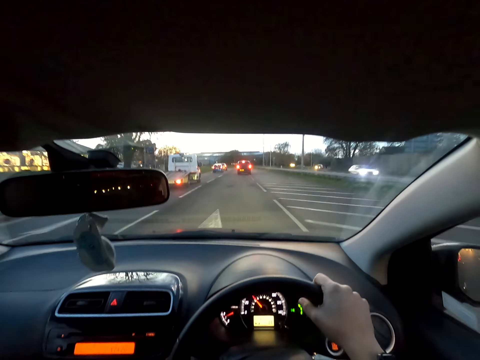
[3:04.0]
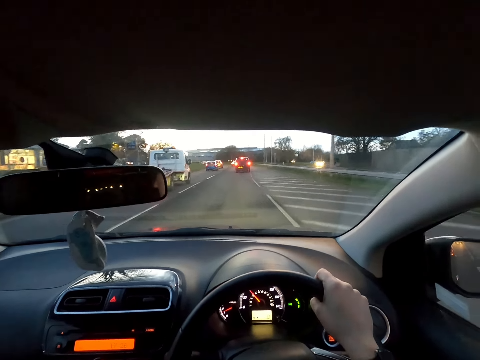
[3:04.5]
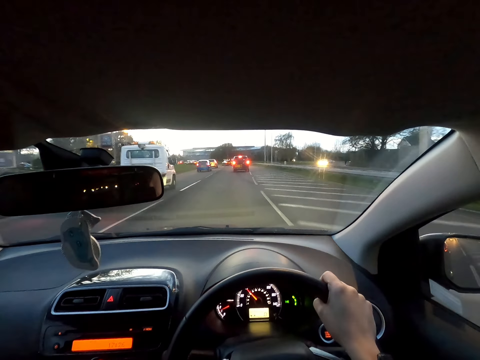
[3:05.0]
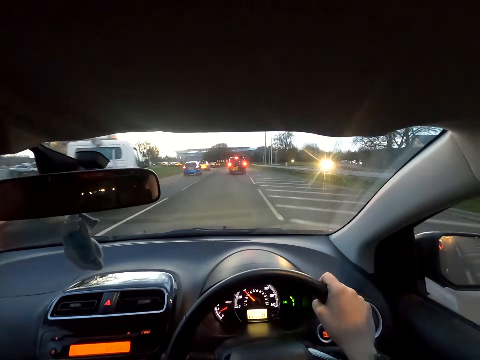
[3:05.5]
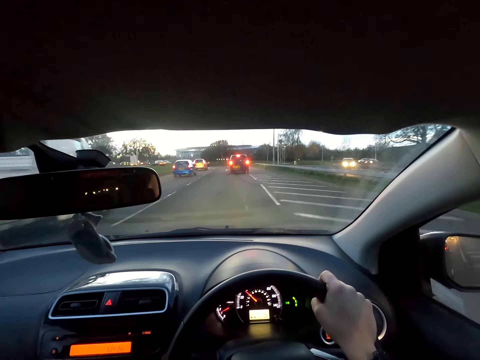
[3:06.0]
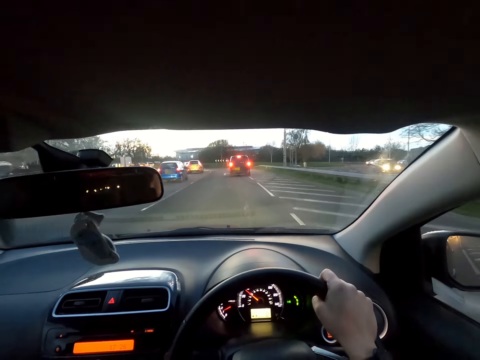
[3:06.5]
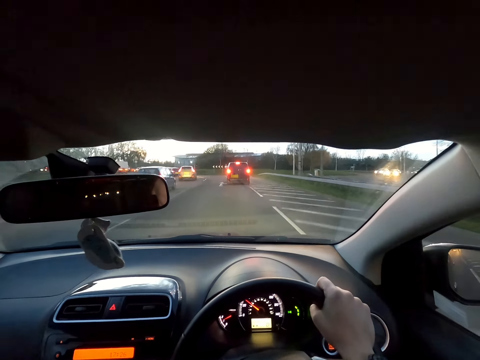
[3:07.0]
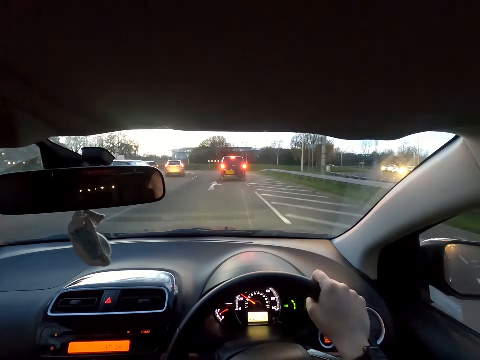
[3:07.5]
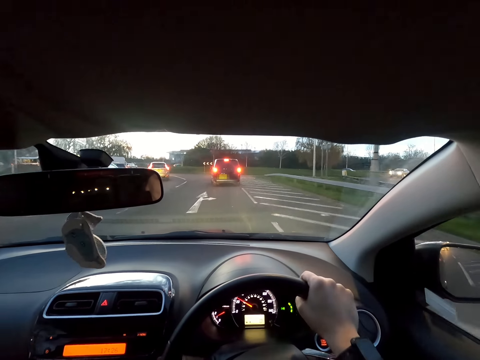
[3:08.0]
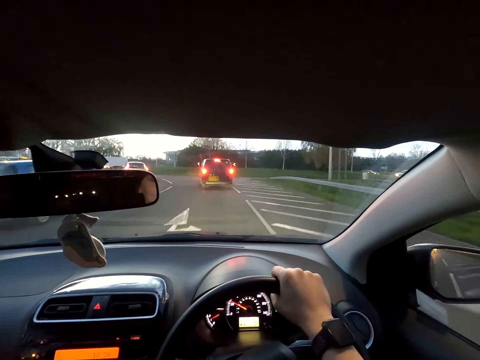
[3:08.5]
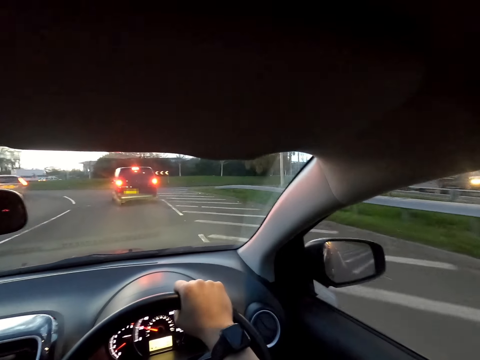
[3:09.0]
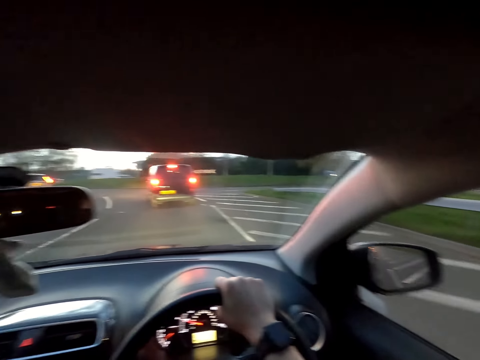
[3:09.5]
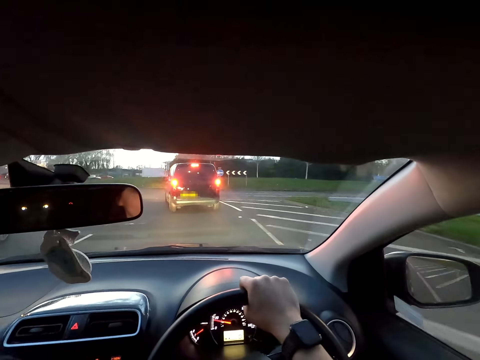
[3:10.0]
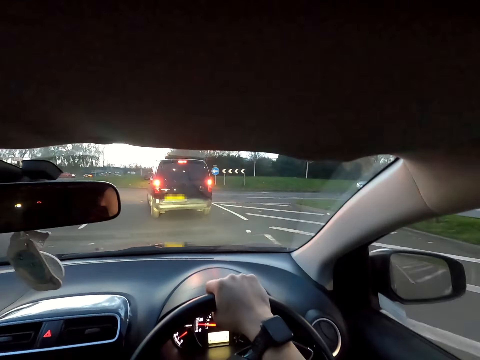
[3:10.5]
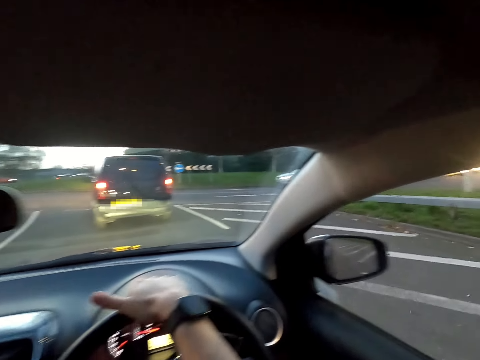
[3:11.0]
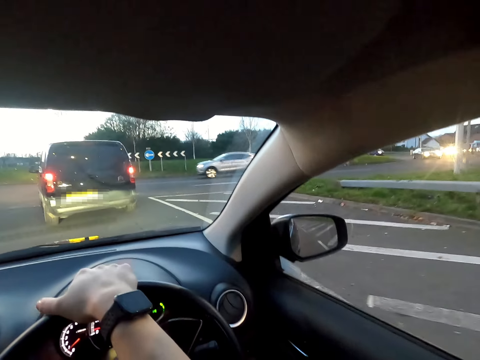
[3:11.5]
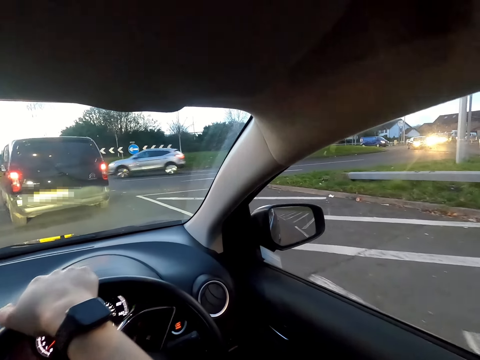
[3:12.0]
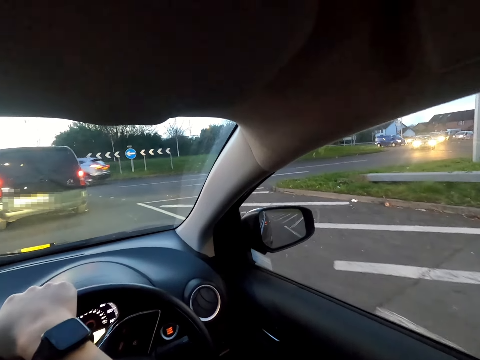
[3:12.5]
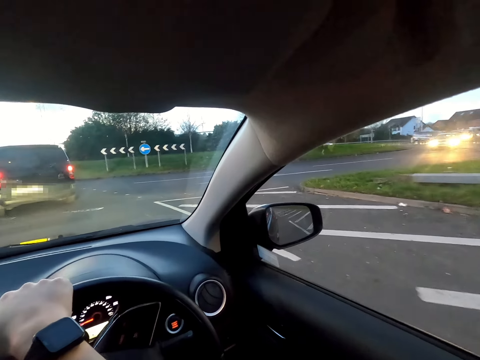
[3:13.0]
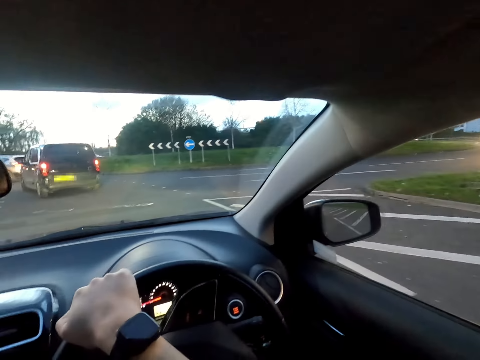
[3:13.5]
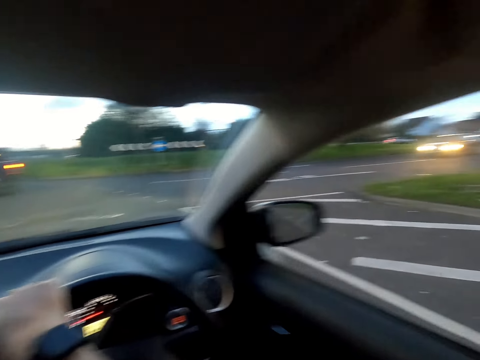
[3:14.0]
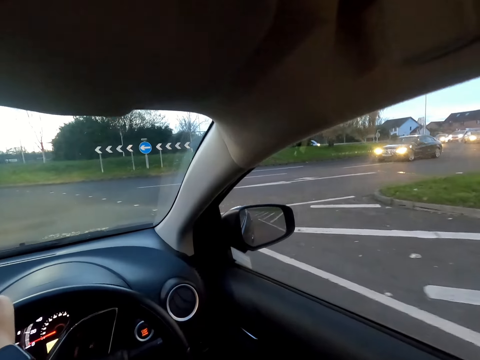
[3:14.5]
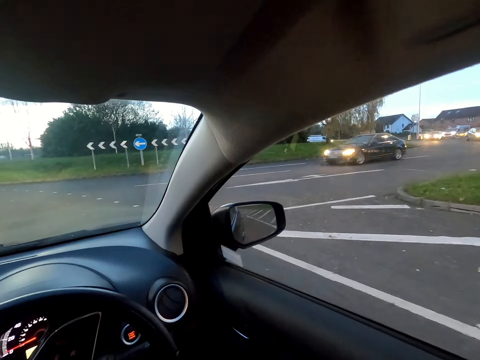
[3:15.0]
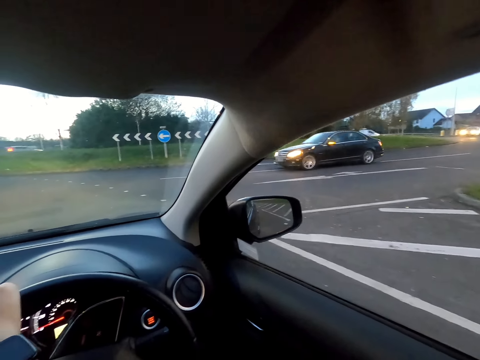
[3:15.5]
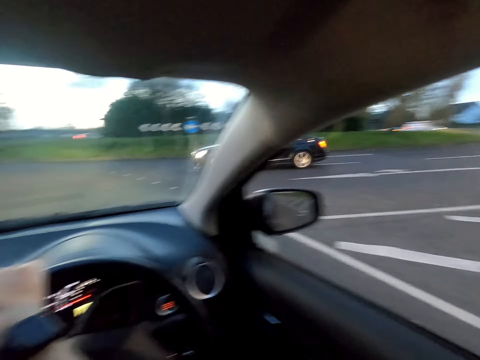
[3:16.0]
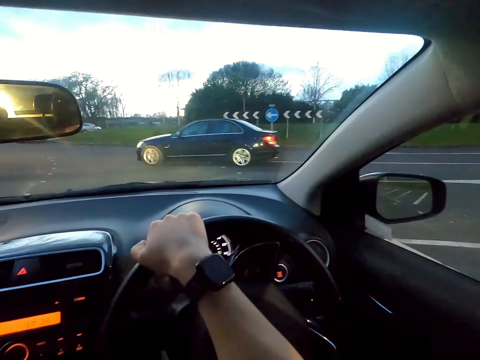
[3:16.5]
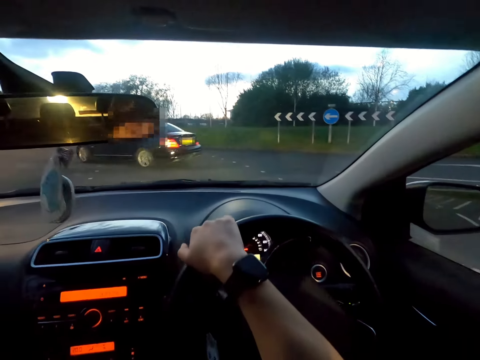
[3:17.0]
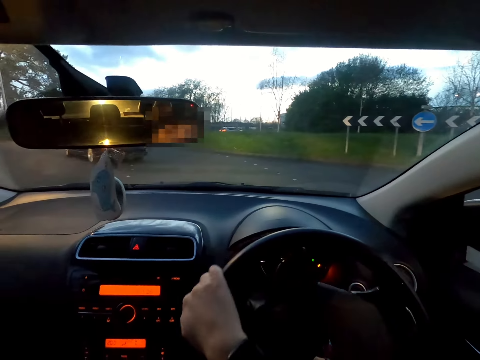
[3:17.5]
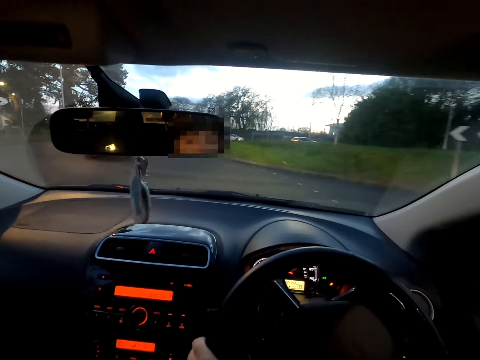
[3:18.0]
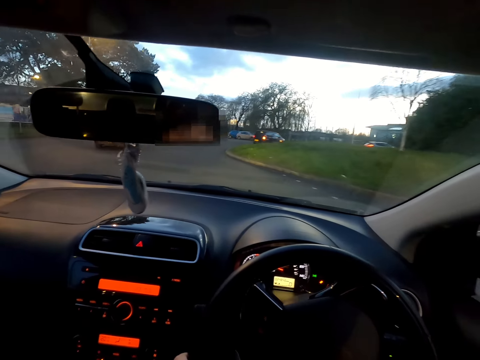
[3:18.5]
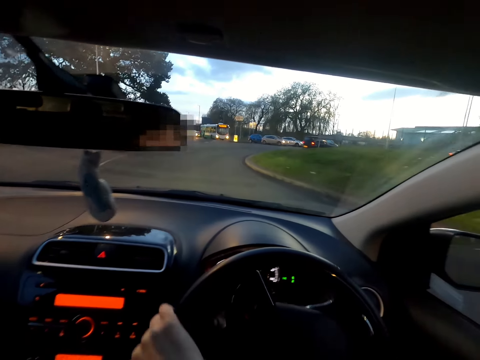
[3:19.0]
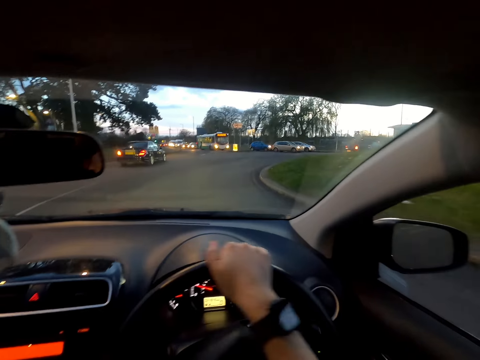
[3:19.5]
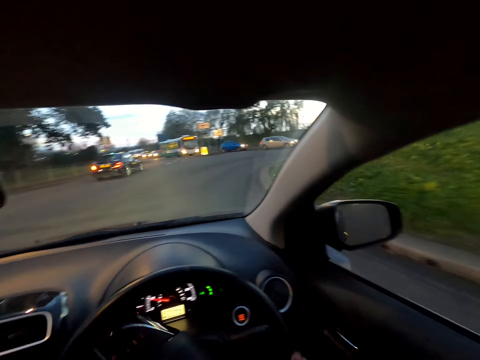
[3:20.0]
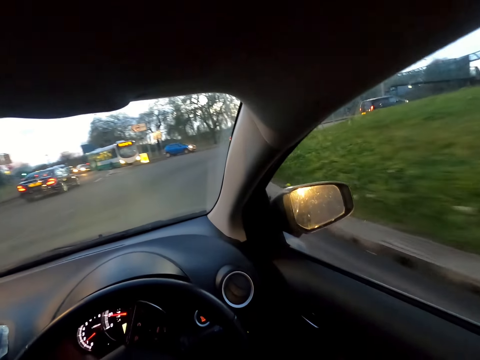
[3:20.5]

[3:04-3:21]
The camera wearer drives past a white trailer. He drives past a blue car. He stops the car on the road with his right hand on the steering wheel. A black car drives past the camera wearer. The camera wearer drives the car on the road with his right hand on the steering wheel.

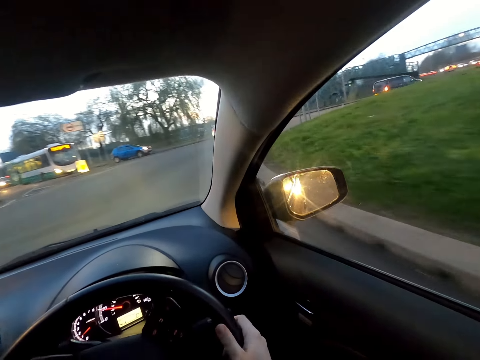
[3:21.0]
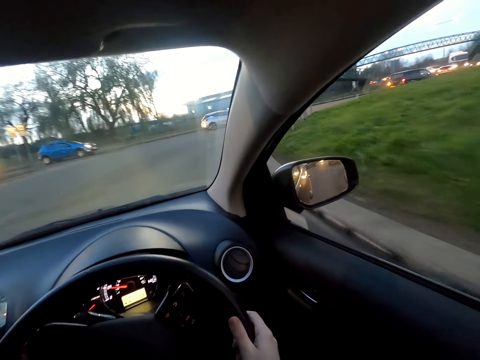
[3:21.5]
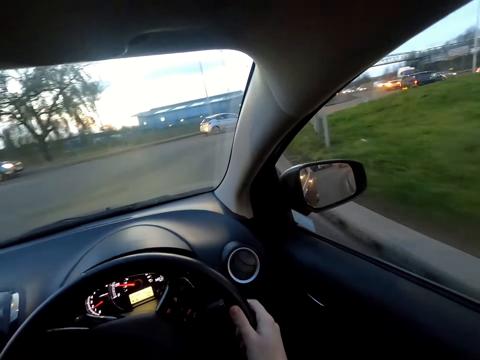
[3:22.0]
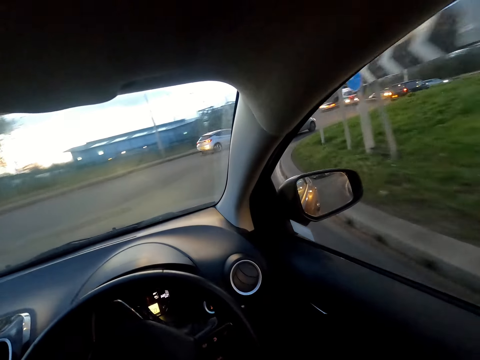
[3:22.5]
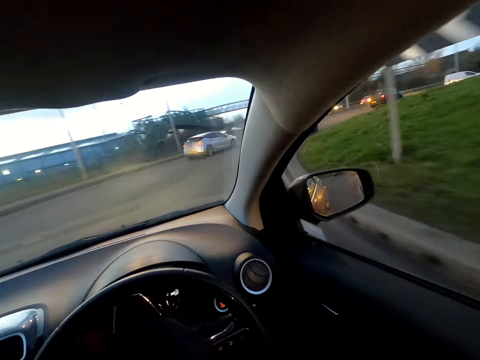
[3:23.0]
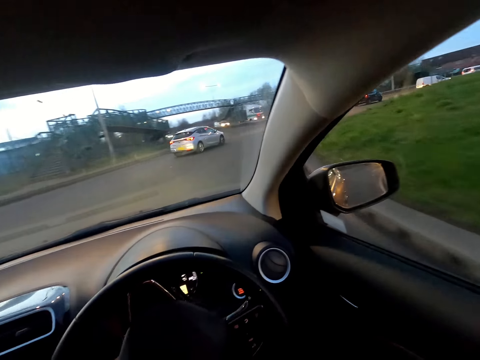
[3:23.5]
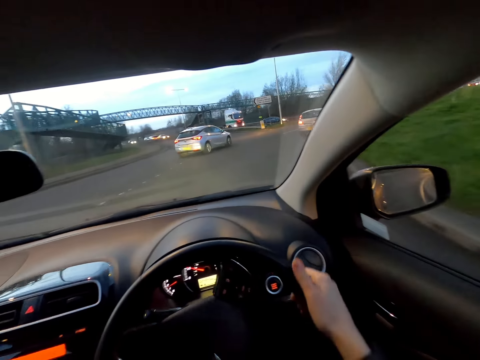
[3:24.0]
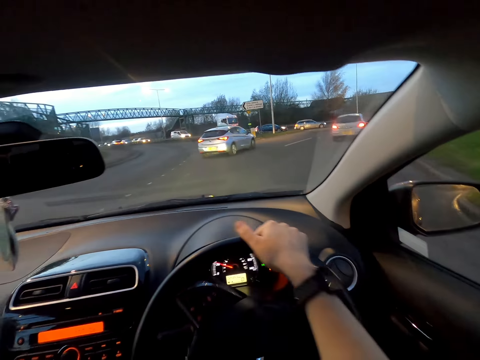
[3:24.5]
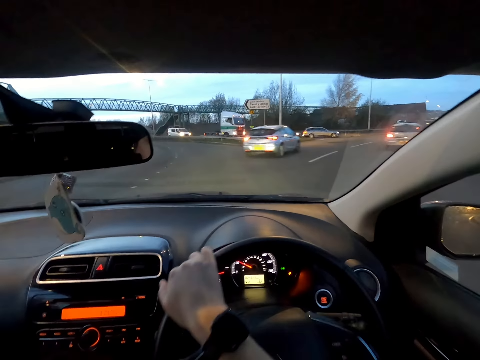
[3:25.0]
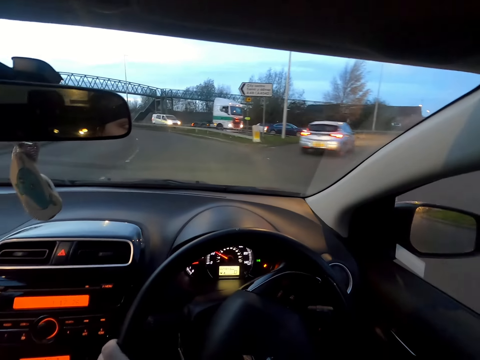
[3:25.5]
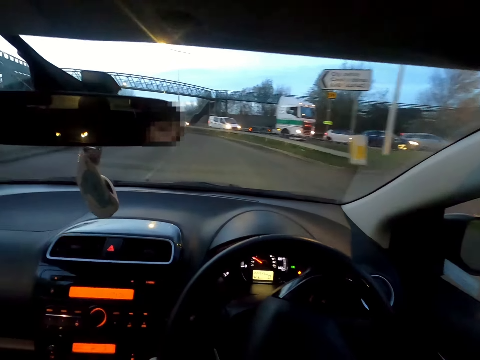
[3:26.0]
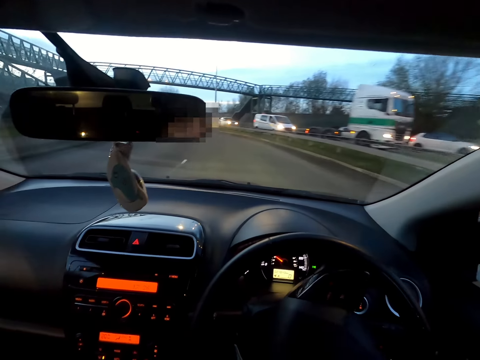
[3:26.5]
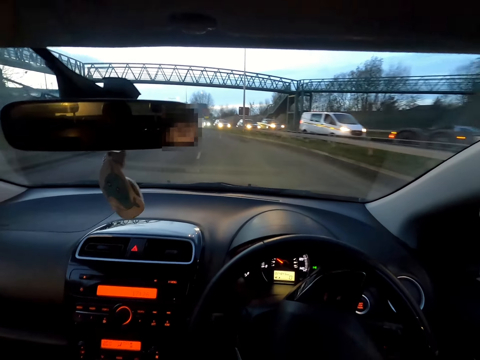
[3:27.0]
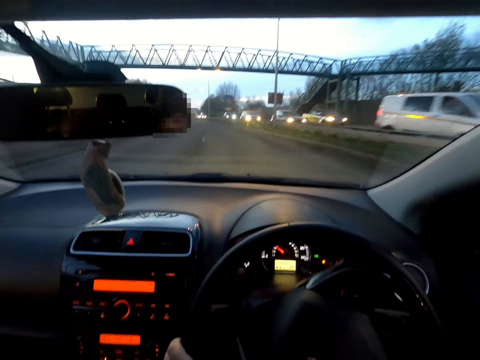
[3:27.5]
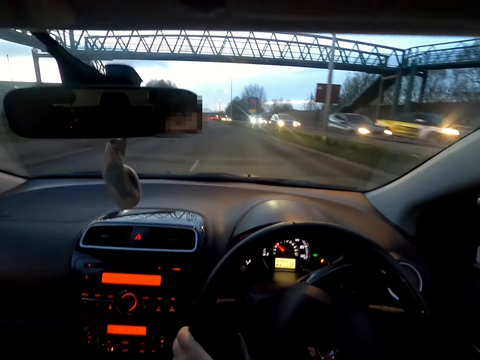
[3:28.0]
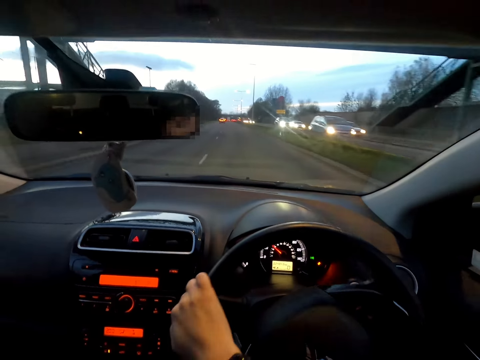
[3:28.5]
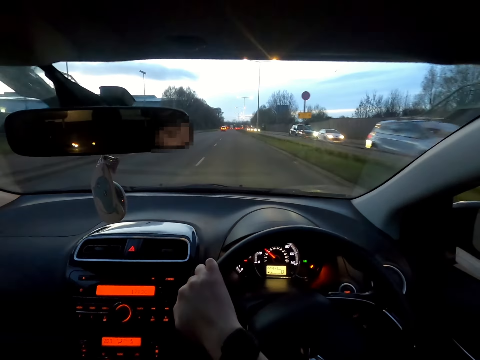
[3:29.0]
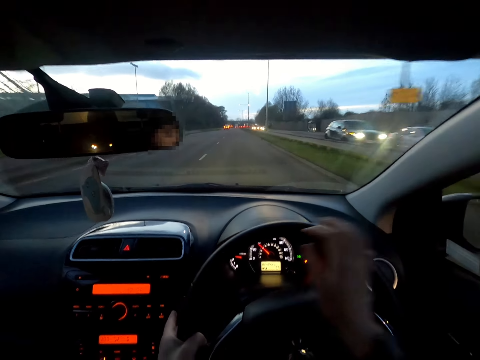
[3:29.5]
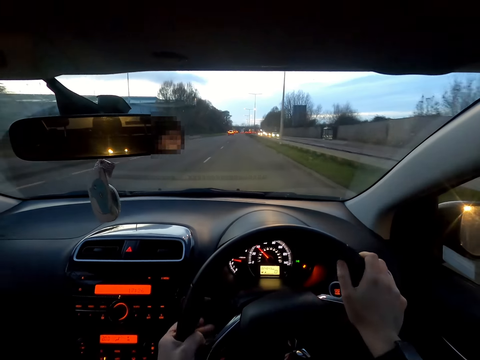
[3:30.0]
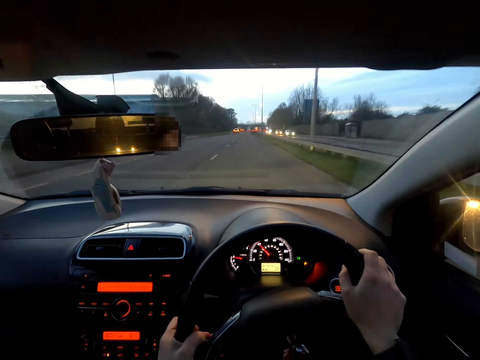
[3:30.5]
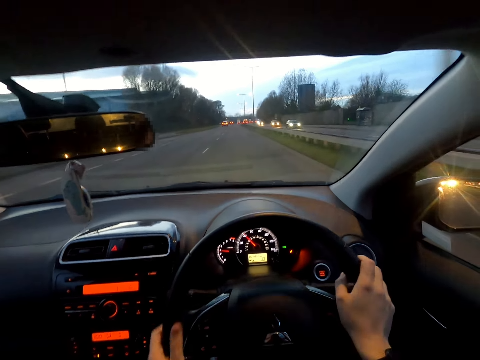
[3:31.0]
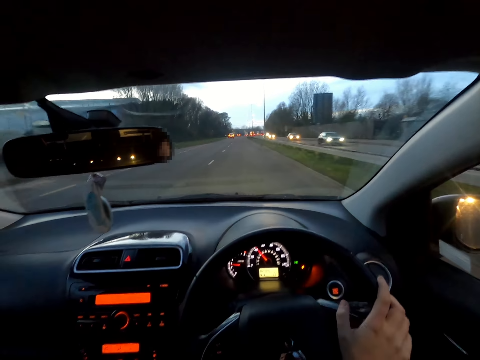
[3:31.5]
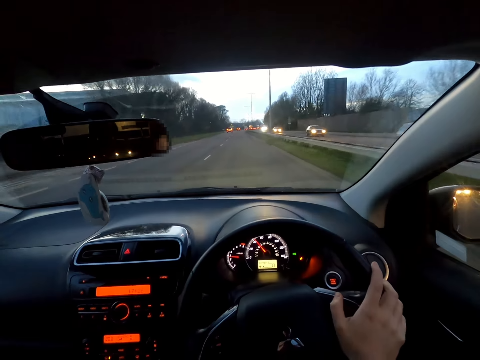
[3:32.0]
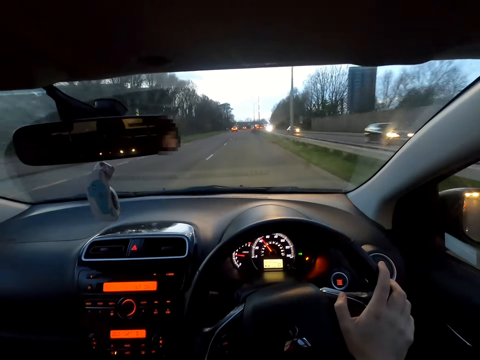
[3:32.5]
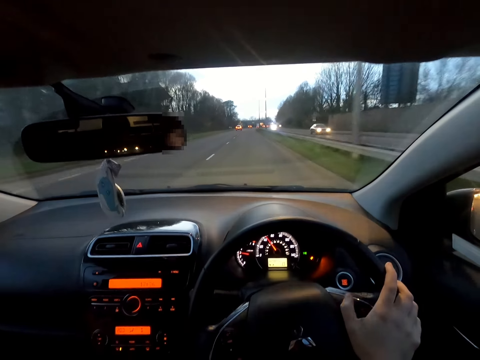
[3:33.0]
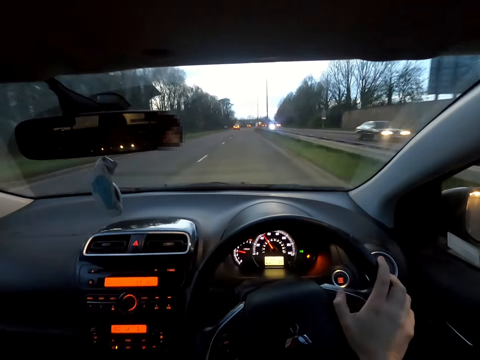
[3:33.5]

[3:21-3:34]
The camera wearer drives the car on the road with both hands on the steering wheel. He removes his left hand from the steering wheel.
